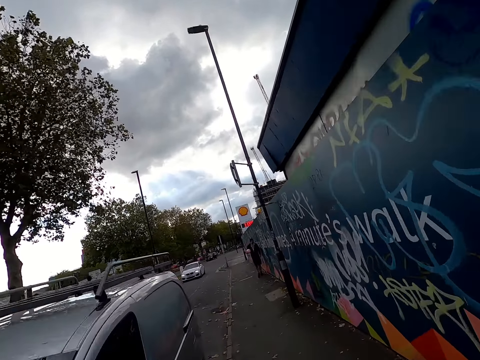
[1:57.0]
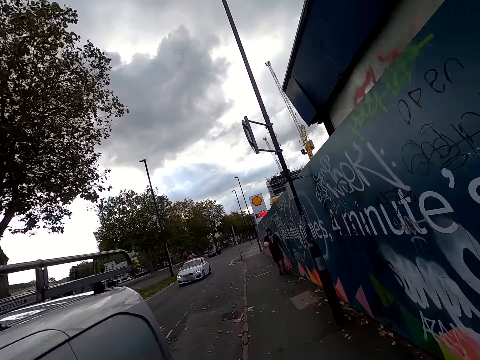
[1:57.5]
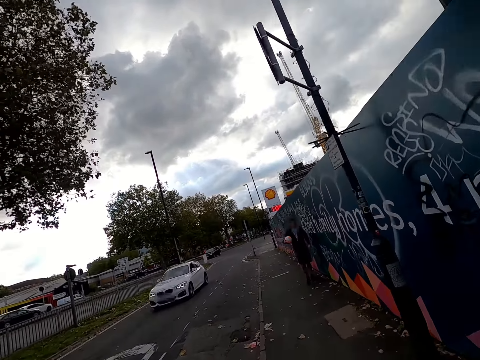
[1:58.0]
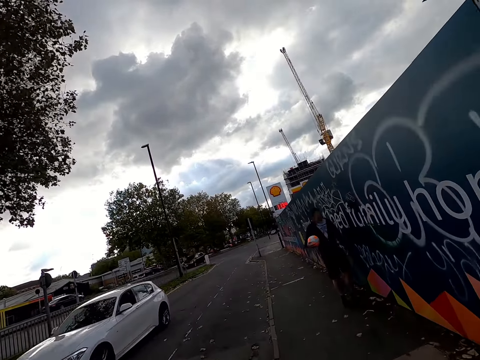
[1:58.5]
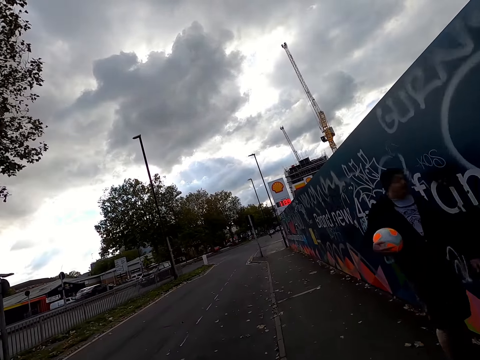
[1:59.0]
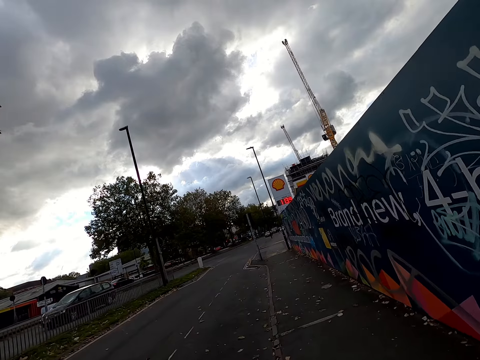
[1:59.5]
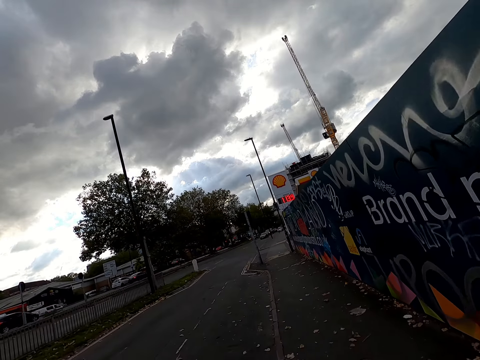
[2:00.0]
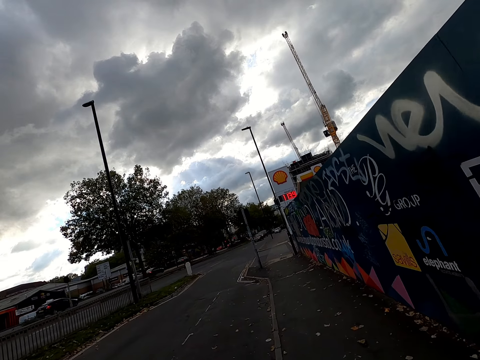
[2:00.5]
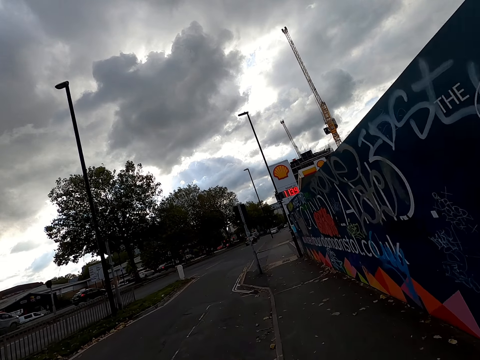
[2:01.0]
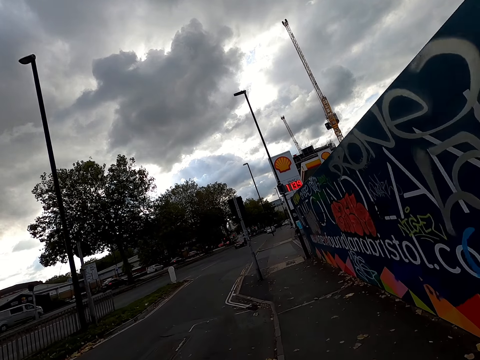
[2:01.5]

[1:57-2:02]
The camera wearer rides past a car.

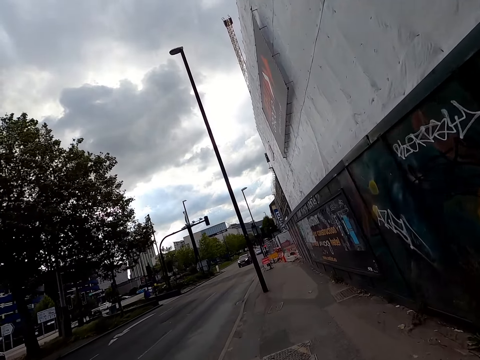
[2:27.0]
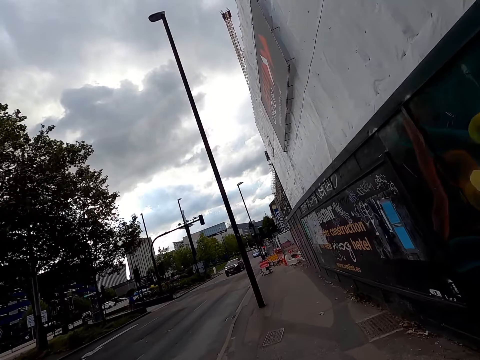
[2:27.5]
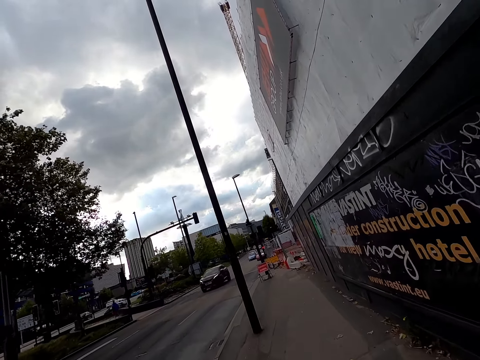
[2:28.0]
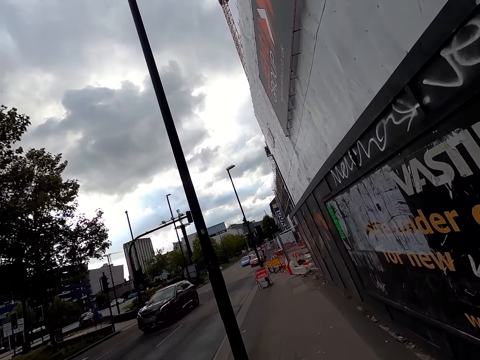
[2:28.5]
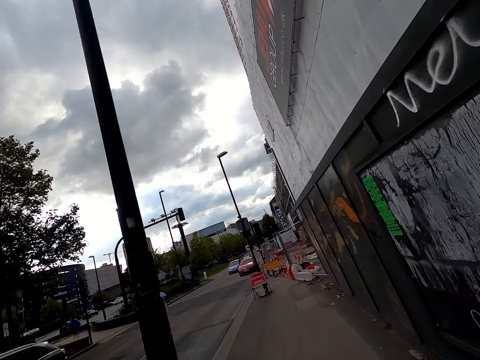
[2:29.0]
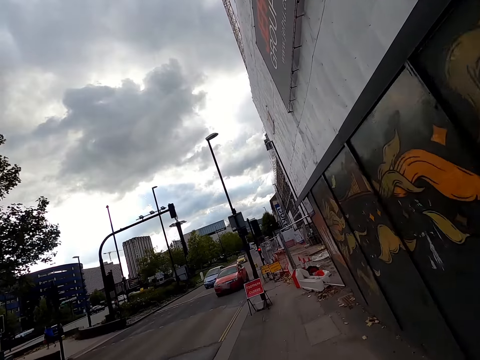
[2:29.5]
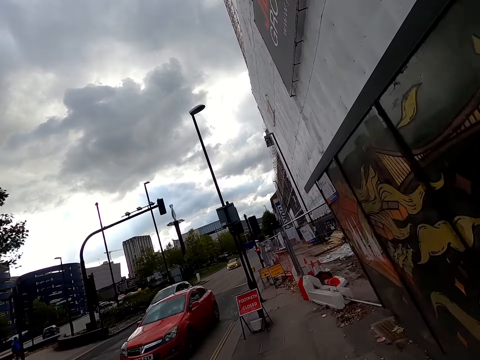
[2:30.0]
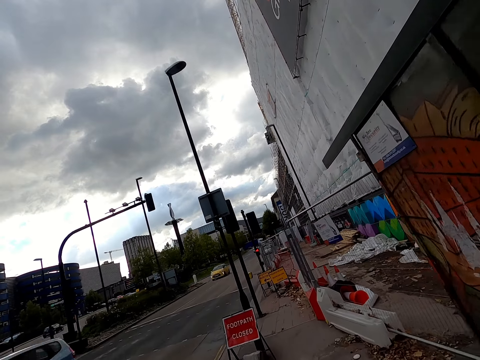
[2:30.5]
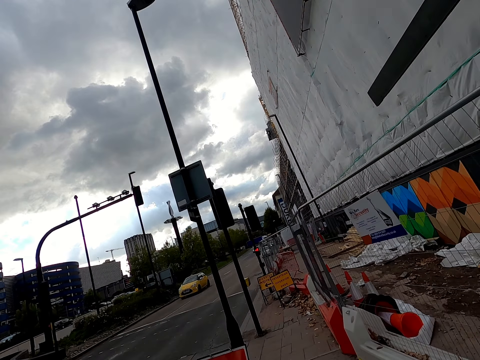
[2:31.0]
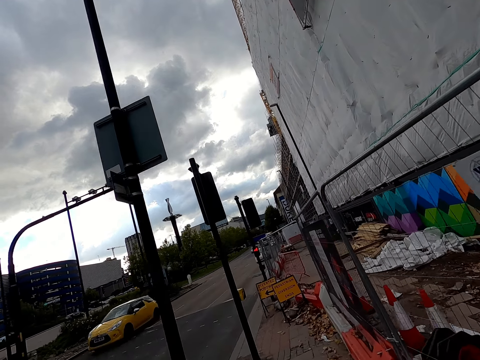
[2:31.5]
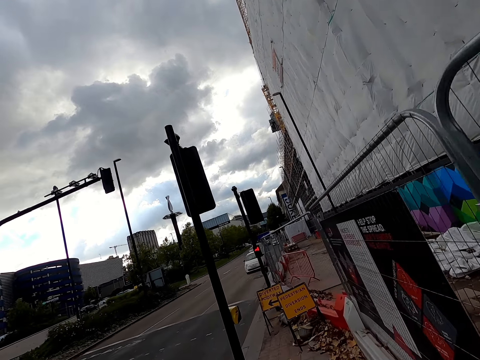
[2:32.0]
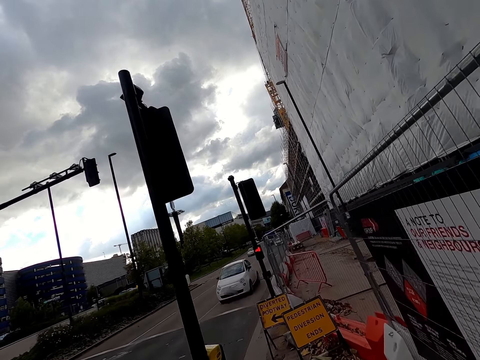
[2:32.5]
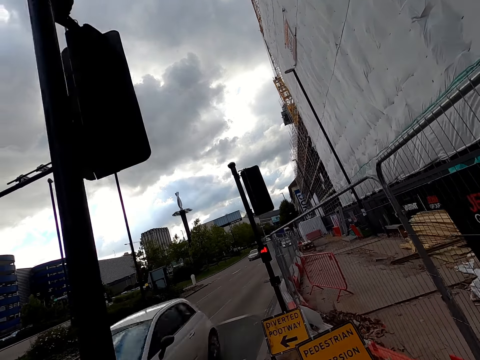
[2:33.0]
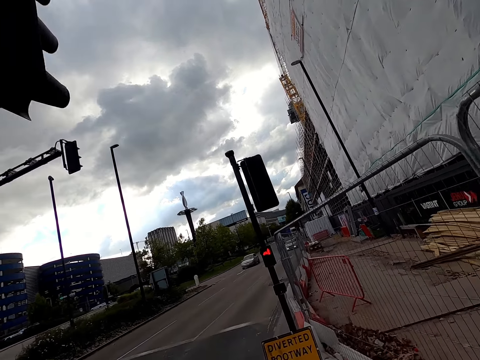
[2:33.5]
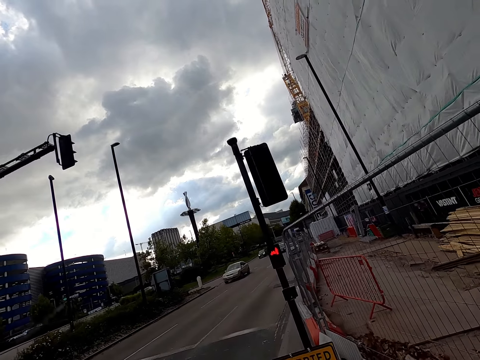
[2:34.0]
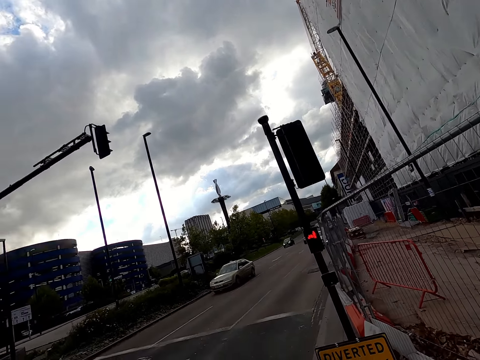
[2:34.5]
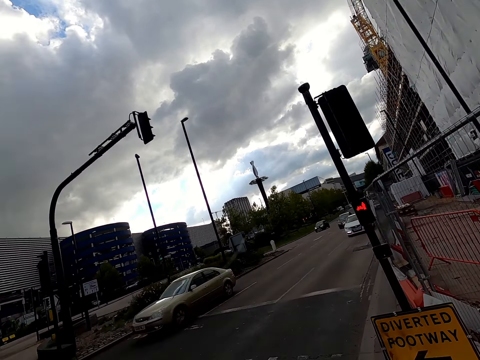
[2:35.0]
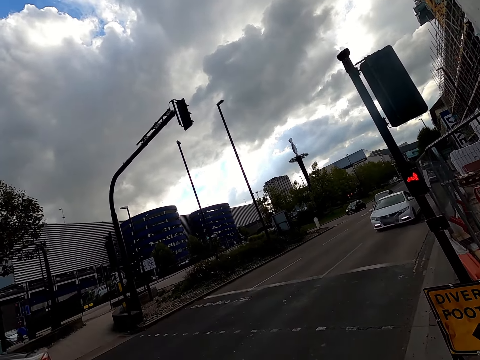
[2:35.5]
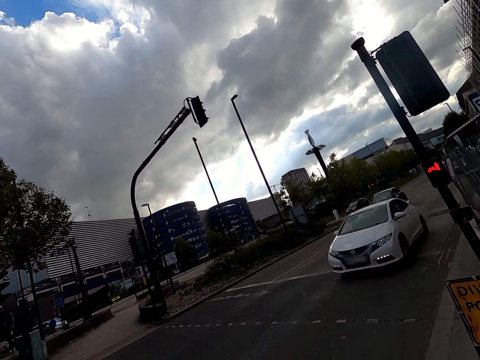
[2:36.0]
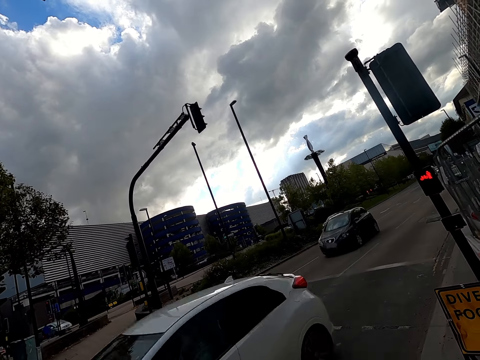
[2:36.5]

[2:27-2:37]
The camera wearer rides past a car. They ride past a car repeatedly. They stop. They ride past a car. They ride past a car again.

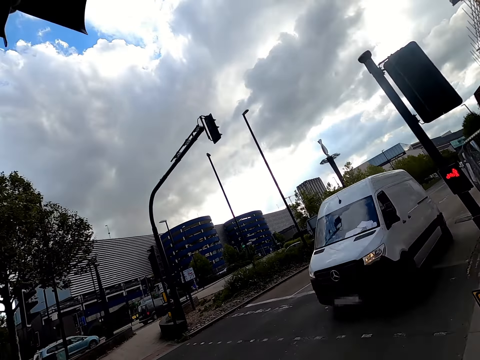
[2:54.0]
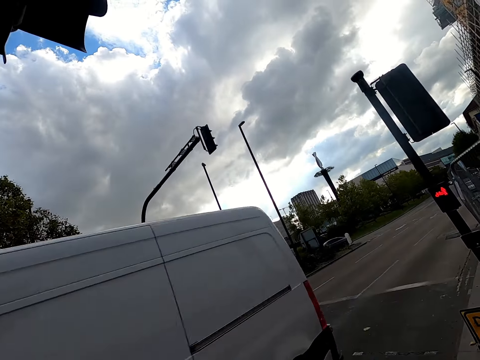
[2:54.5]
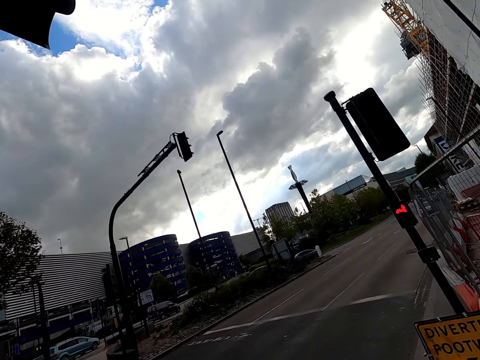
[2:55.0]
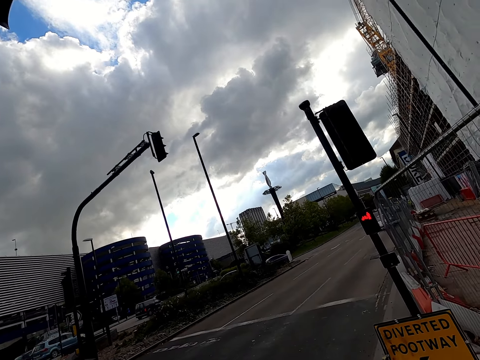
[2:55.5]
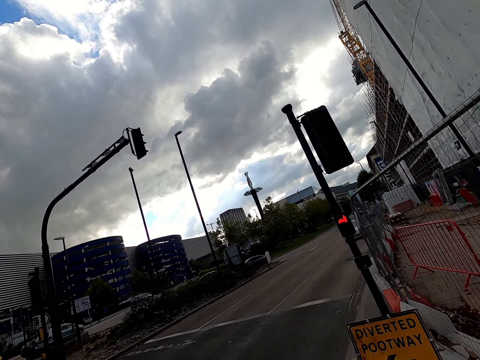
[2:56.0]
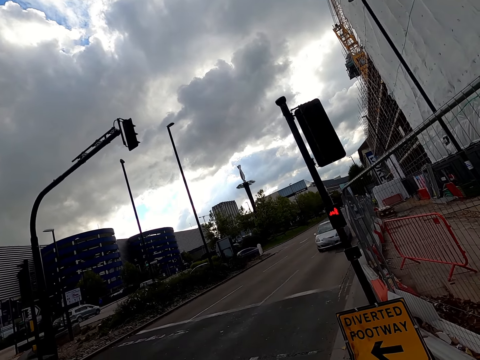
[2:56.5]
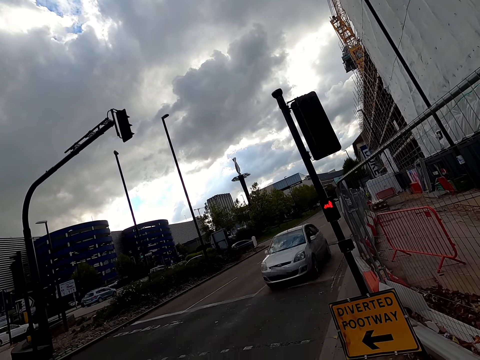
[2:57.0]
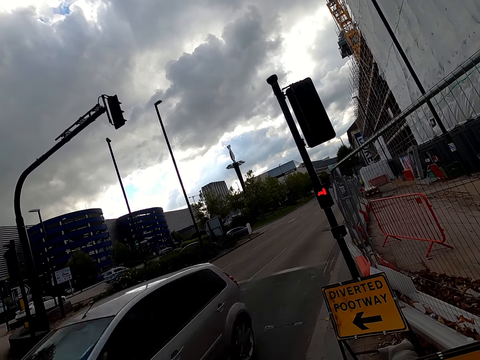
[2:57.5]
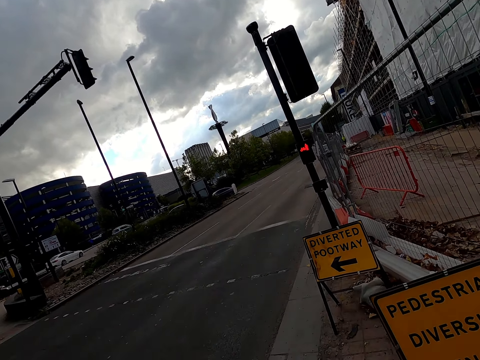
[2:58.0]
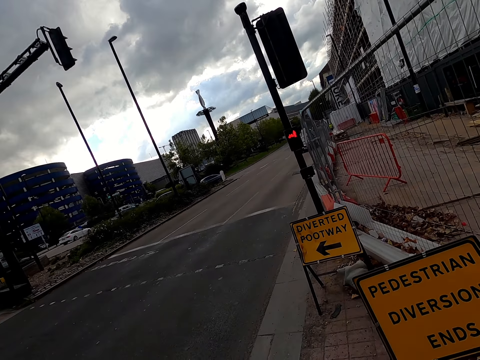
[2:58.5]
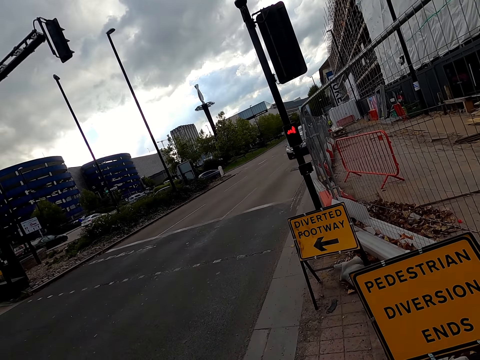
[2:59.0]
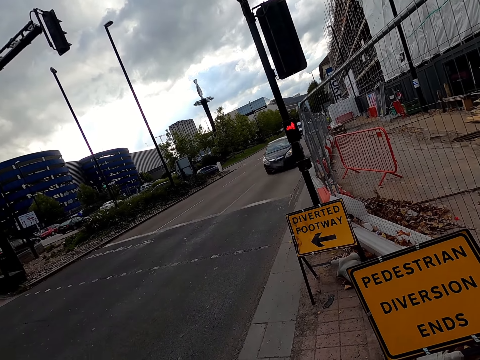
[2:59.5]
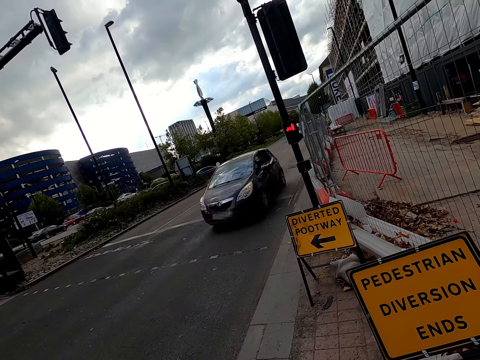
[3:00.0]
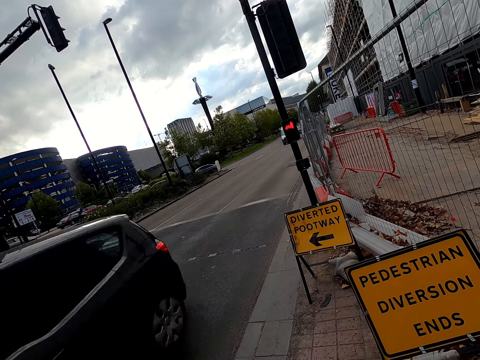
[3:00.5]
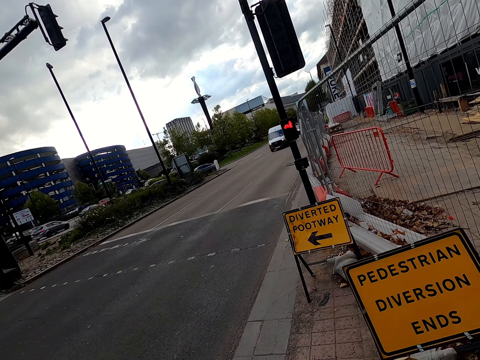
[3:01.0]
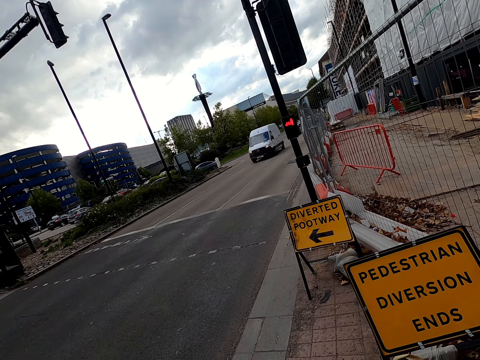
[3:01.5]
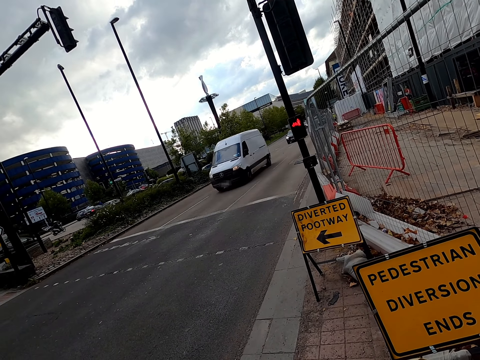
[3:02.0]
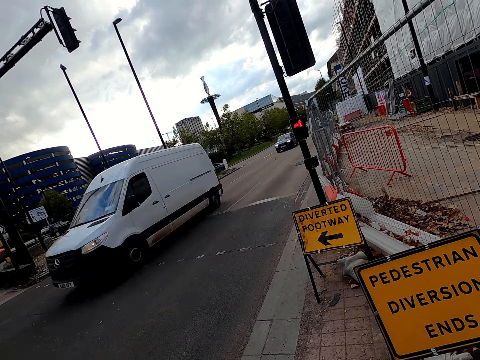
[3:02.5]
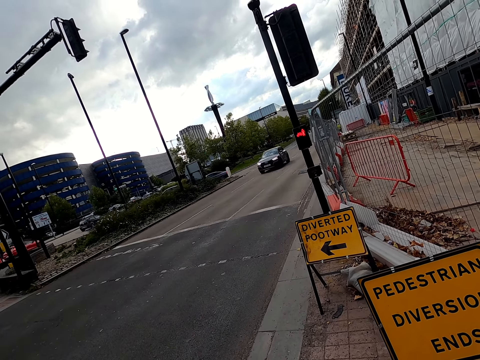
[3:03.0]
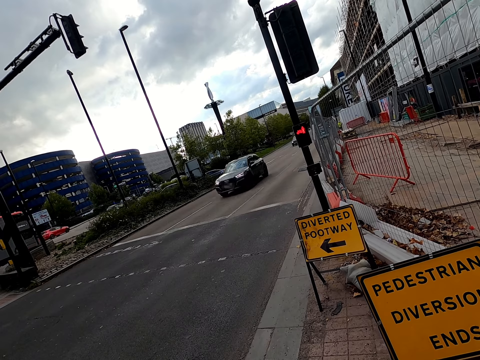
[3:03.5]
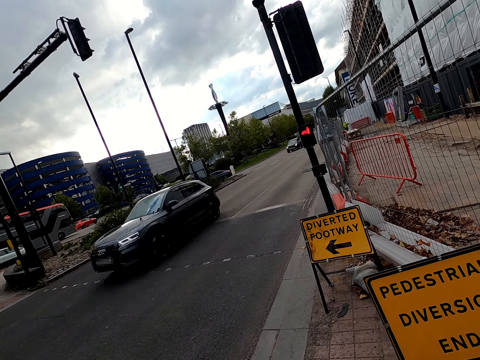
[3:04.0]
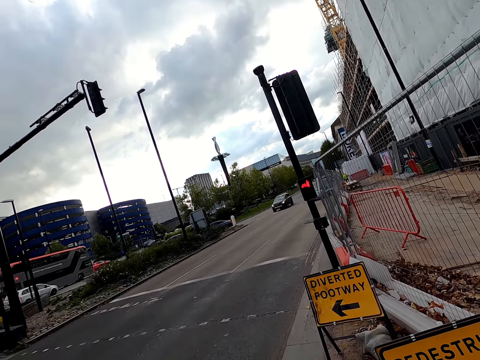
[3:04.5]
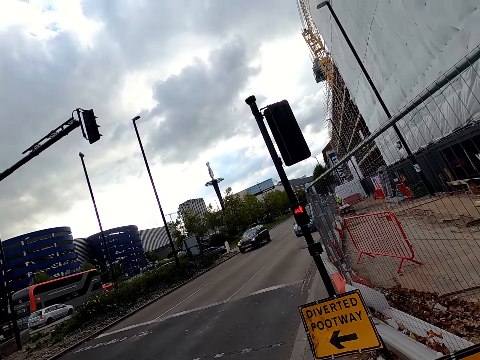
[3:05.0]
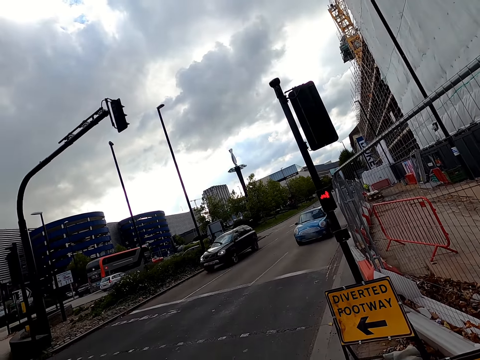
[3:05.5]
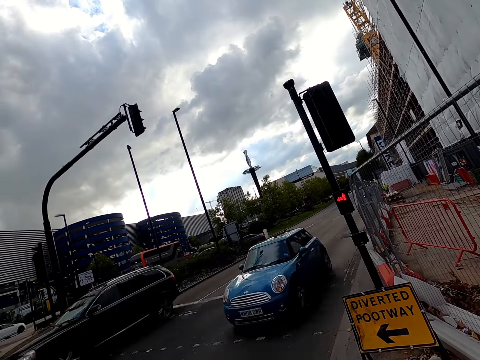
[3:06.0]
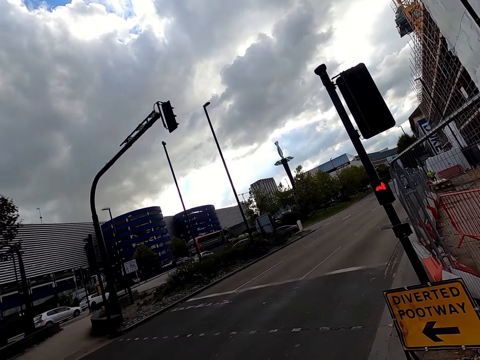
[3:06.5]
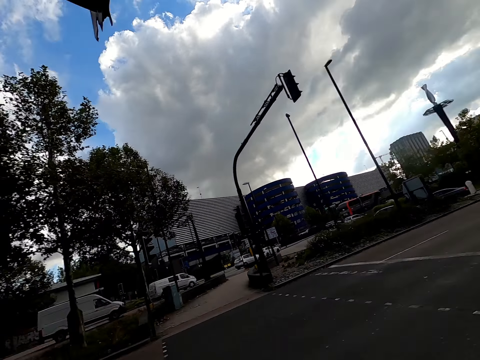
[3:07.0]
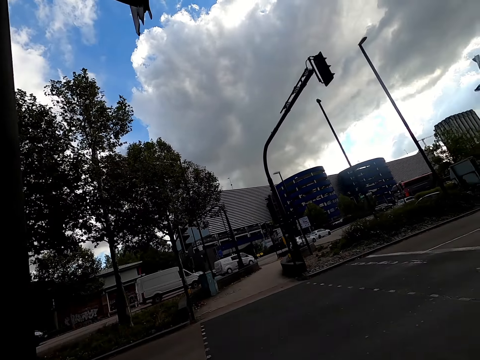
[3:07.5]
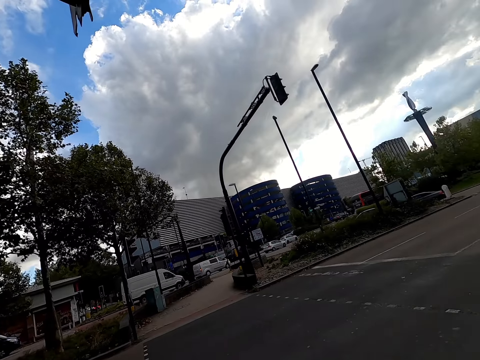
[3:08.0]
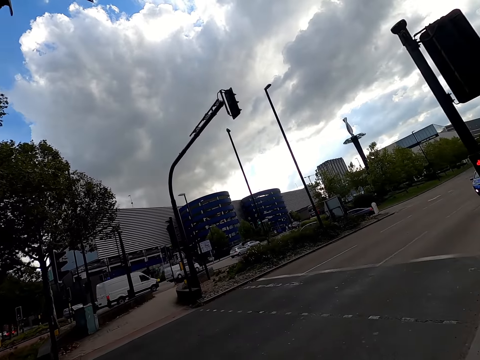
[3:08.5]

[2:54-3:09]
The camera wearer rides past a bus. They ride past a car. They ride past a car again. They ride past a bus. They ride past a car. They ride past a car repeatedly.
